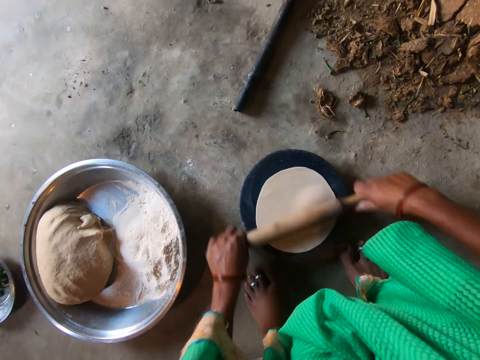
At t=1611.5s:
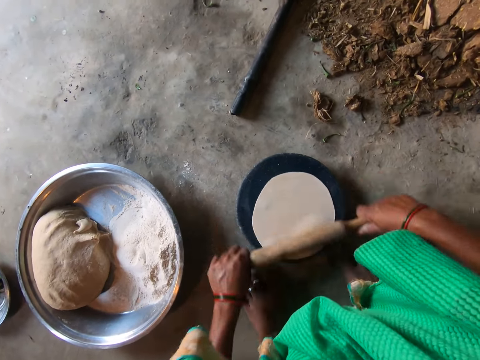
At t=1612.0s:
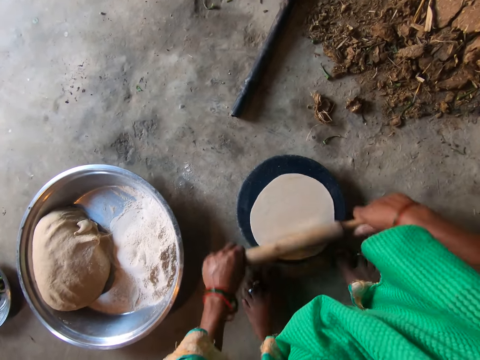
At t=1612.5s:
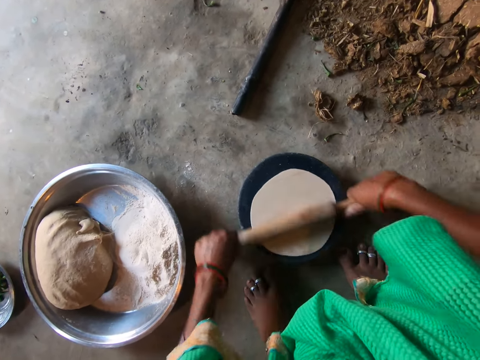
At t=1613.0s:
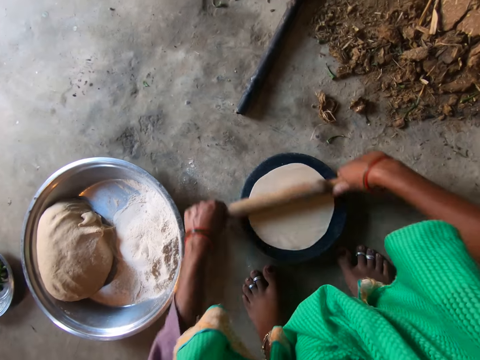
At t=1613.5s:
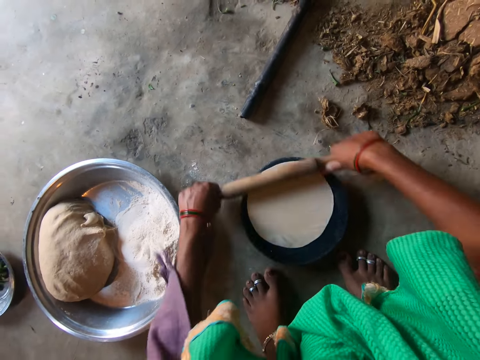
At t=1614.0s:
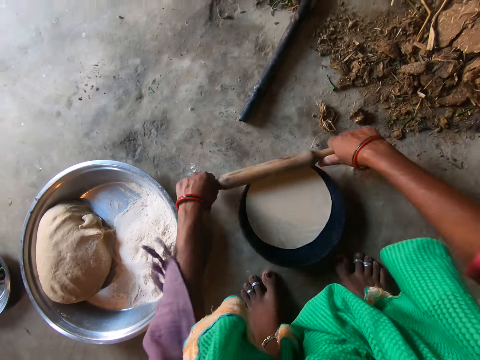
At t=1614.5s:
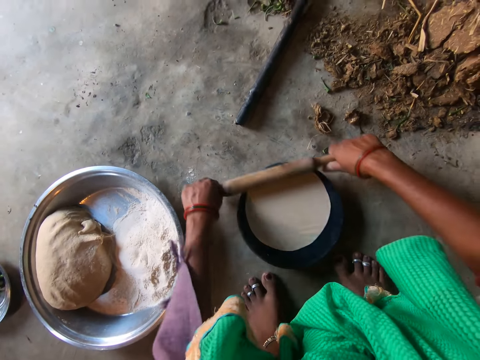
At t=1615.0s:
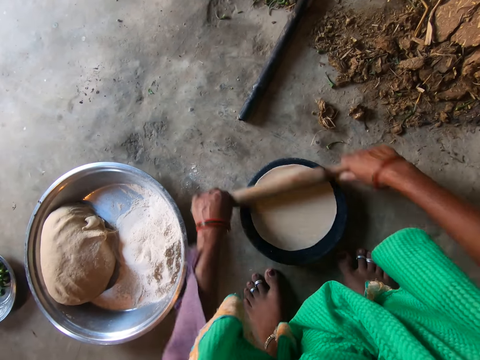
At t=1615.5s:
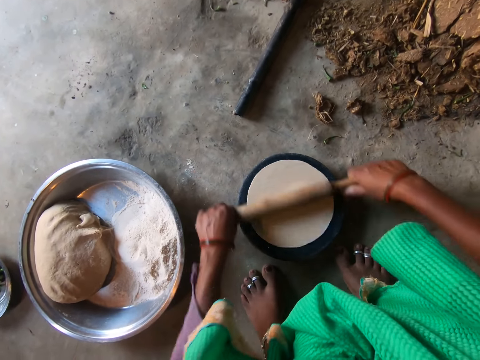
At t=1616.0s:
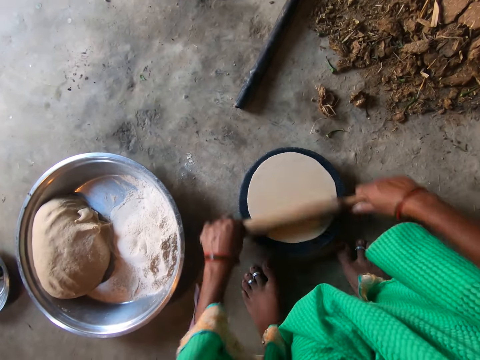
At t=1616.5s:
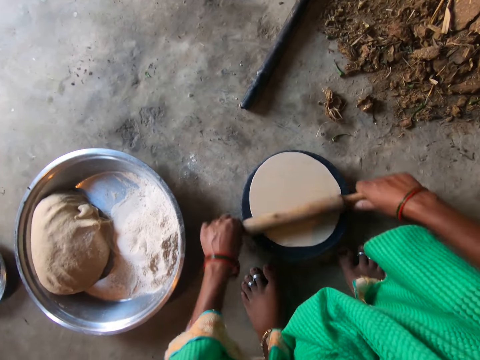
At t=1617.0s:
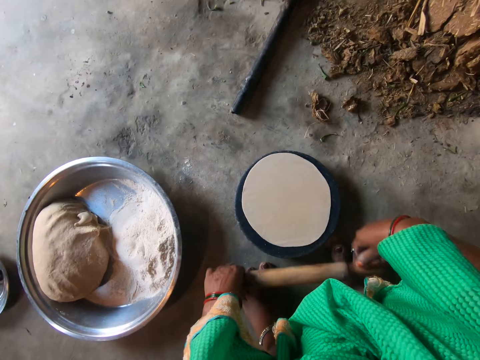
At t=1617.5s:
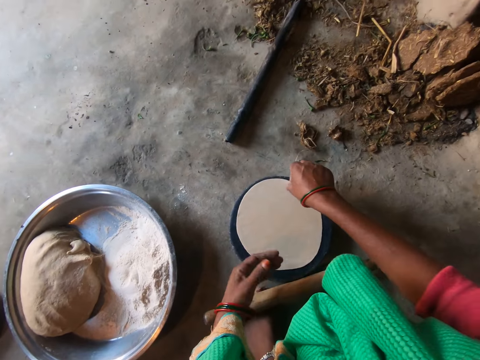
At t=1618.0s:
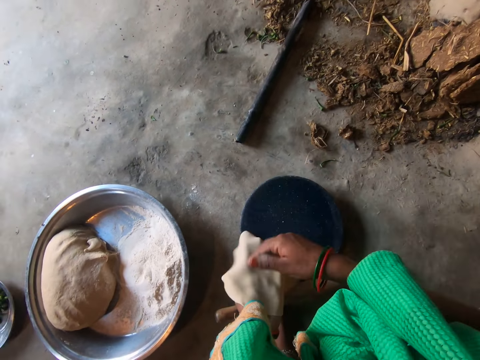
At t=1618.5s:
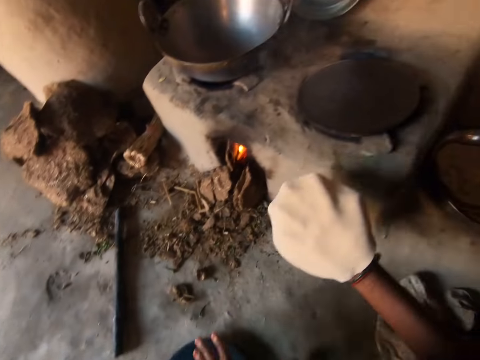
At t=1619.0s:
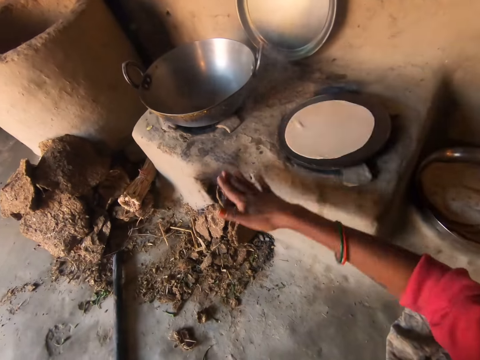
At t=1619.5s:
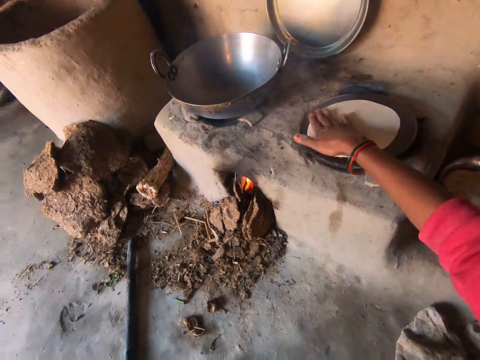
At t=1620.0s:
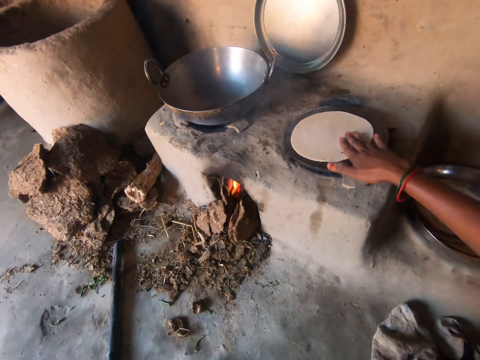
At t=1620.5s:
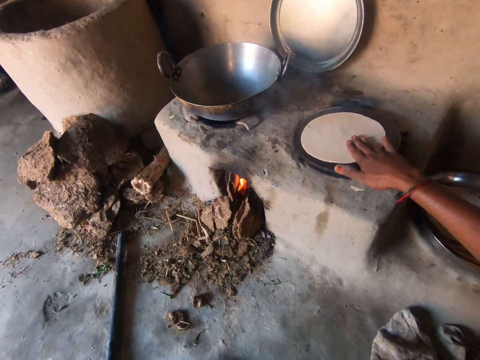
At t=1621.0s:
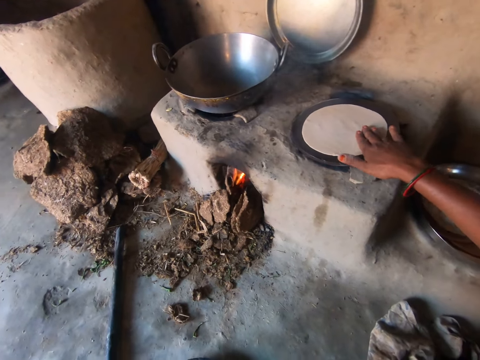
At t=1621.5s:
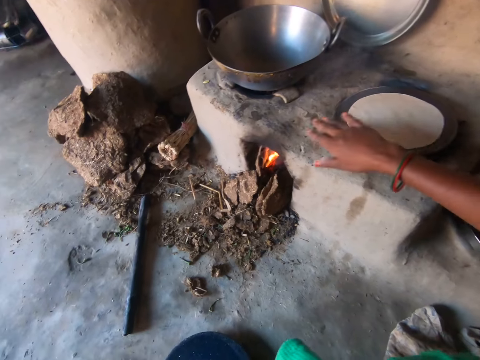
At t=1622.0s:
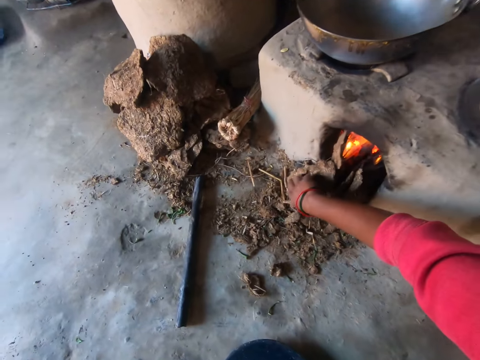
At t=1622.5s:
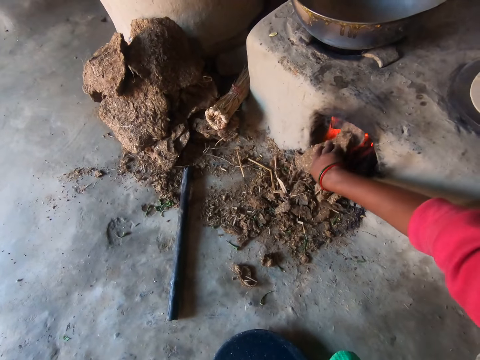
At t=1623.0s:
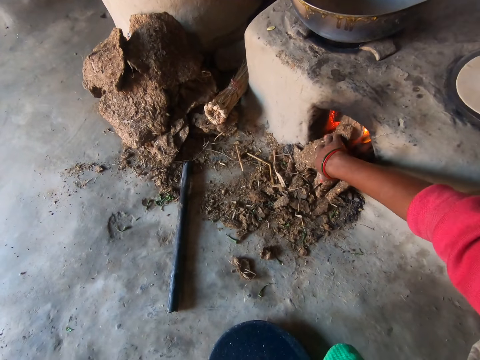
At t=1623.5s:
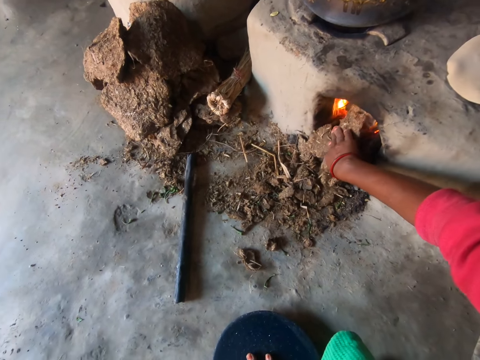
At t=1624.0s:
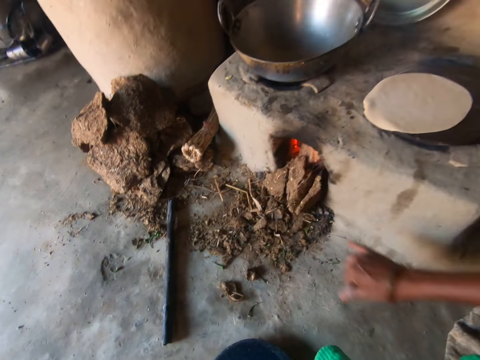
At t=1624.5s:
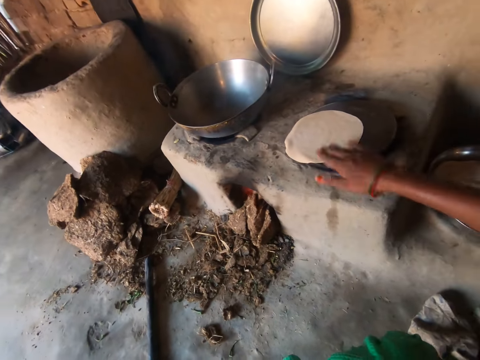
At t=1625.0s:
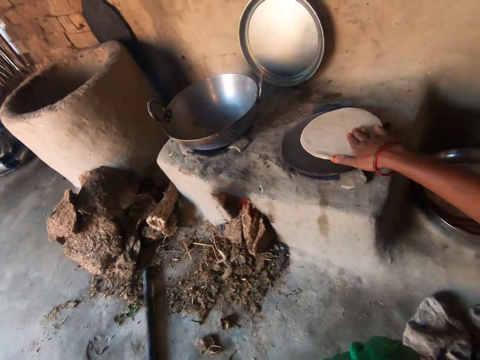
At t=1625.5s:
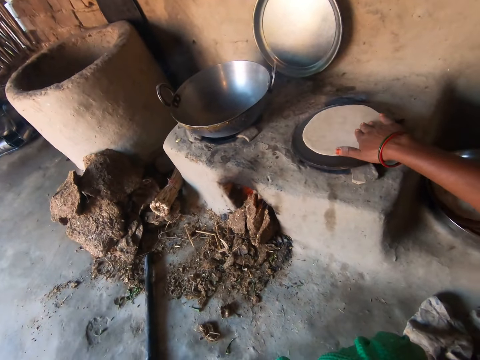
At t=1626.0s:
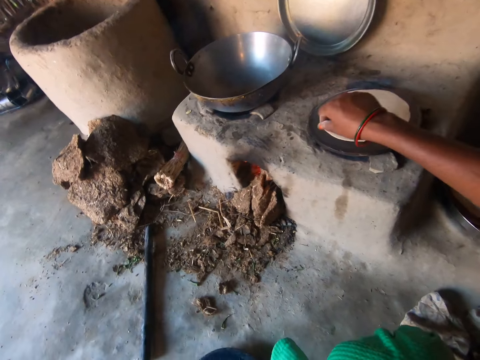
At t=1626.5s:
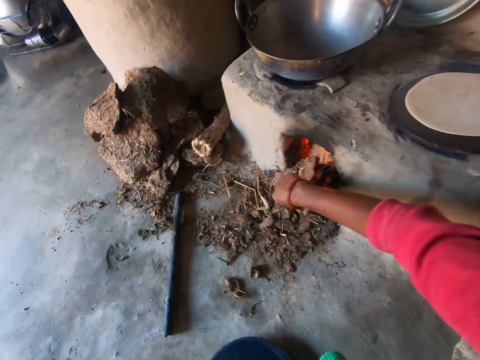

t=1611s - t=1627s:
The camera wearer drops the rolling pin on her feet. She takes the dough on the flat board with her right hand. She places the dough on her left hand. She moves the dough to her right hand. She places the dough on the pan. She makes the dough. She adjusts the firewood under the stove with her right hand. She pushes a cow dung cake into the fireplace. She adjusts the chapati on the pan with her right hand. She makes the dough on the cooking pan.

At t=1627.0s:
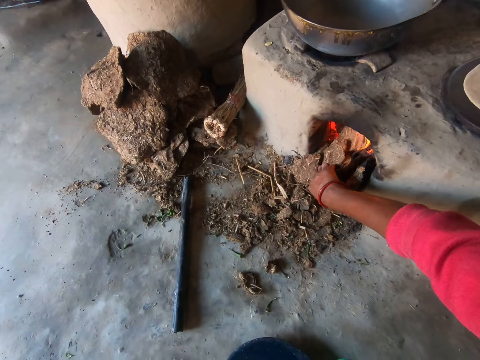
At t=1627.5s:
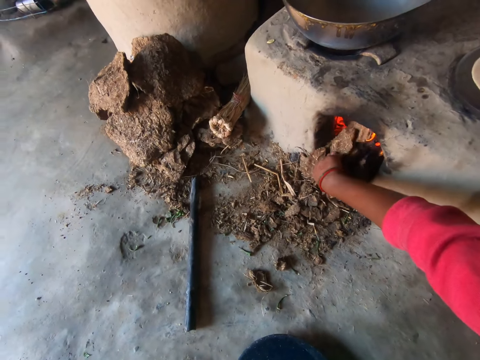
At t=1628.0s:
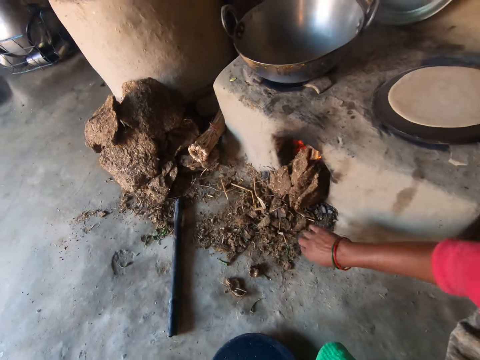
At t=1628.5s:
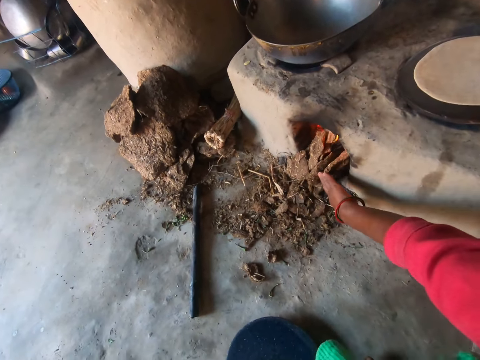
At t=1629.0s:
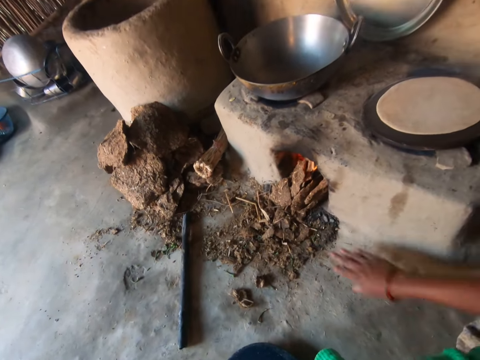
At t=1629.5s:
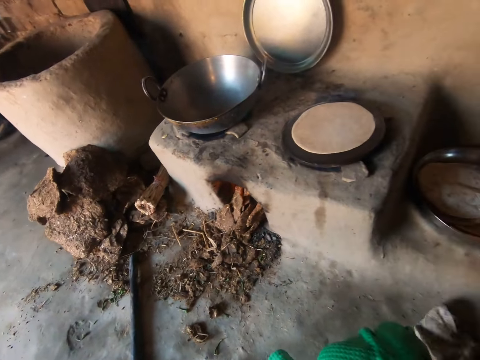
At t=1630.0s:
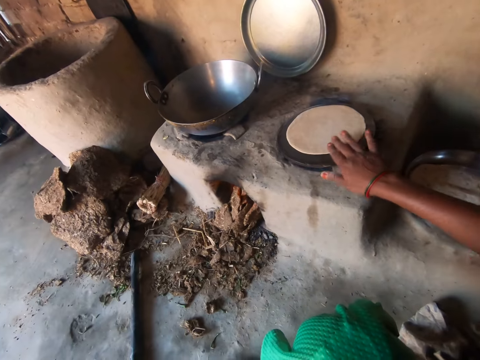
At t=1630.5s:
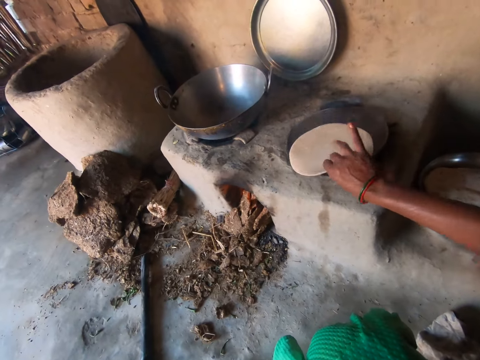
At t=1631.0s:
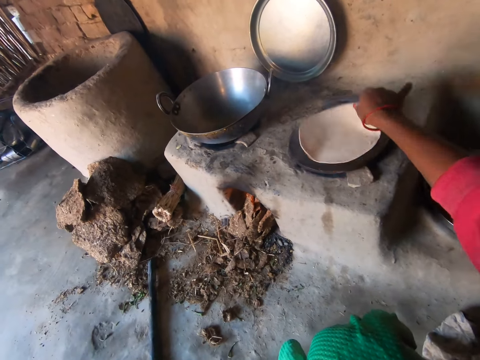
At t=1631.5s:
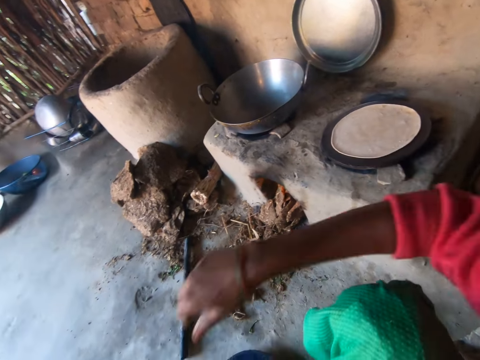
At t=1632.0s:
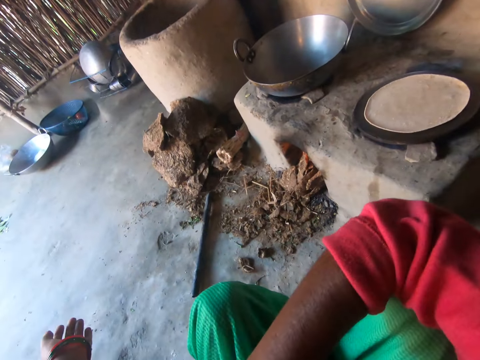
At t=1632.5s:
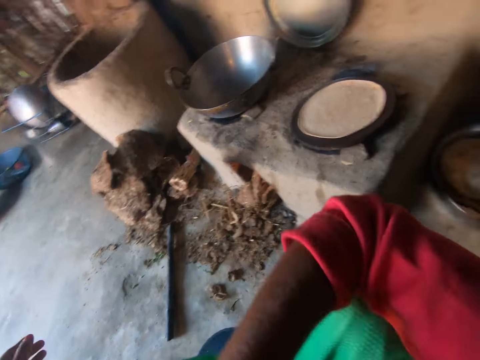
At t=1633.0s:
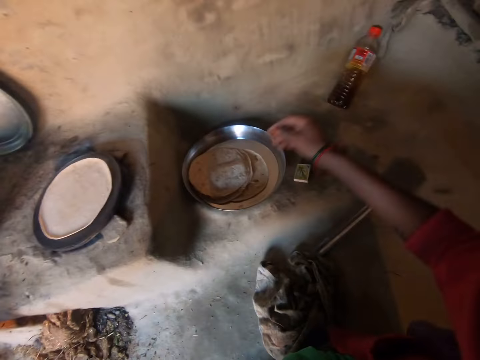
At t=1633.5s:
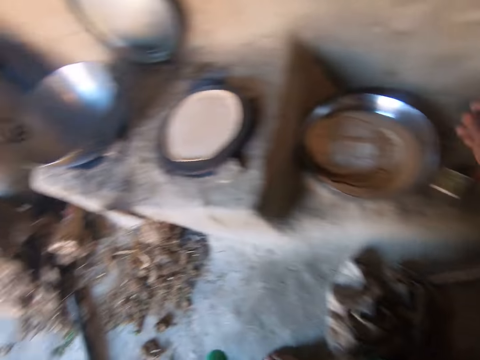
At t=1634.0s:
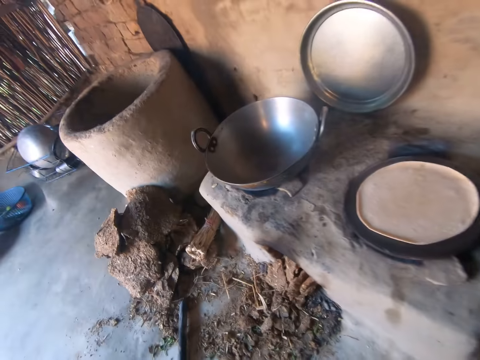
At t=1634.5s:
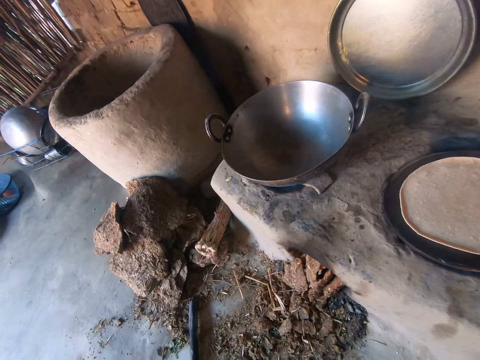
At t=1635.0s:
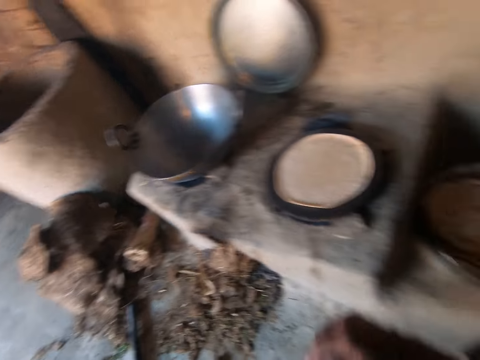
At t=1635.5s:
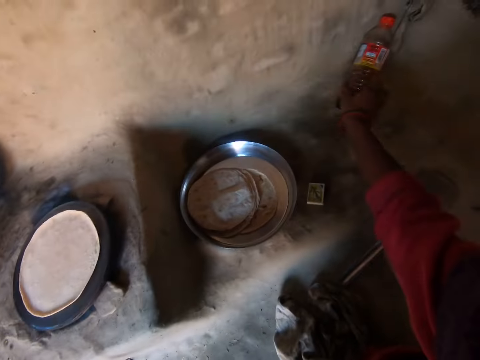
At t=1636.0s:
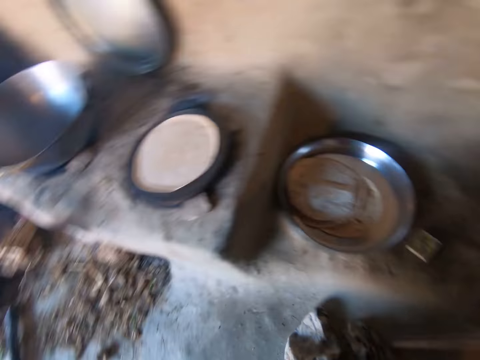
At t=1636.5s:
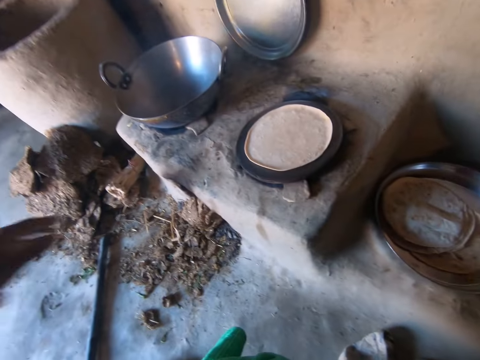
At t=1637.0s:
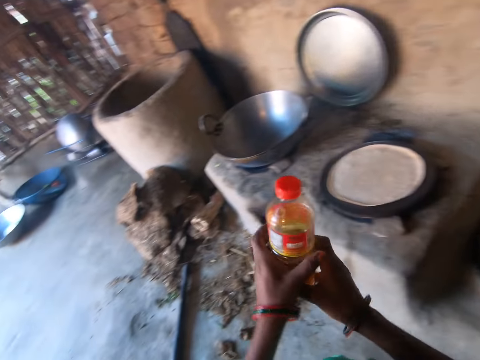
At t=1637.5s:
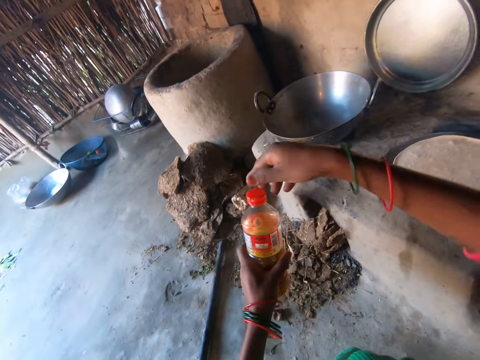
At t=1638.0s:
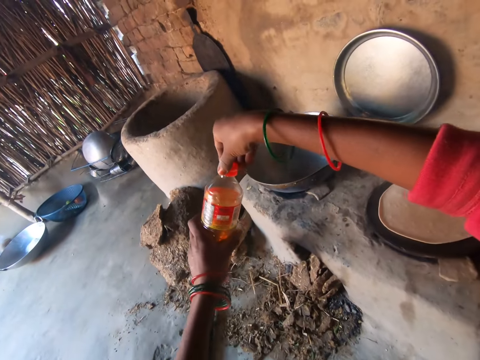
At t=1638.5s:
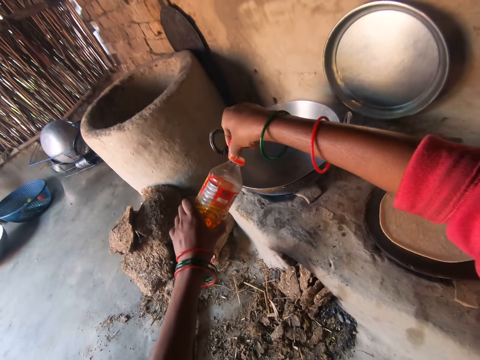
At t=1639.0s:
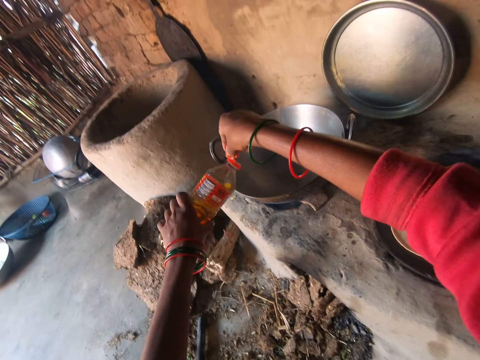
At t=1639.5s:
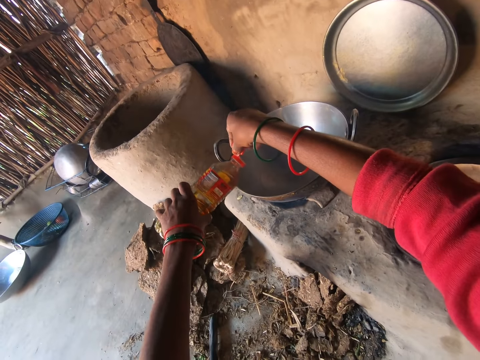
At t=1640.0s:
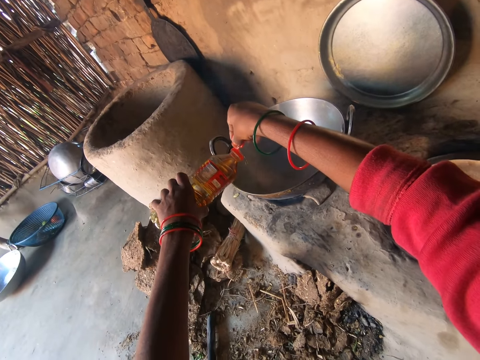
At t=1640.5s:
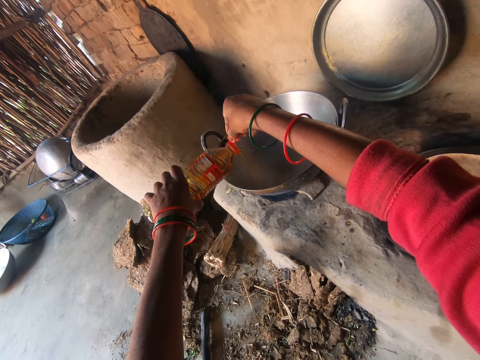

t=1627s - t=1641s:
The camera wearer adjusts the firewood under the stove. She pushes the cow dung cake into the fireplace. She flips the chapati on the pan with her right hand. She makes the dough on the cooking pan. She looks around. She holds a bottle on the floor with her right hand. She picks oil. She passes the bottle from her right hand to her left hand. She opens the cover of the bottle in her left hand with her right hand. She pours the oil from the bottle into a pan on the mud stove with her left hand.
